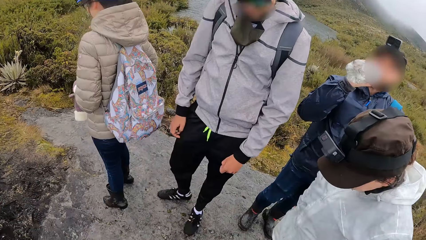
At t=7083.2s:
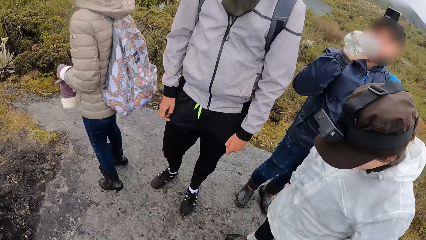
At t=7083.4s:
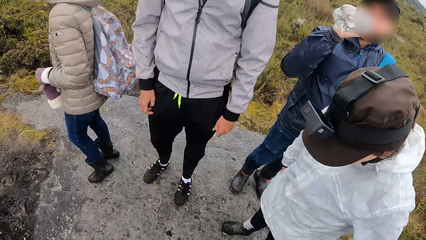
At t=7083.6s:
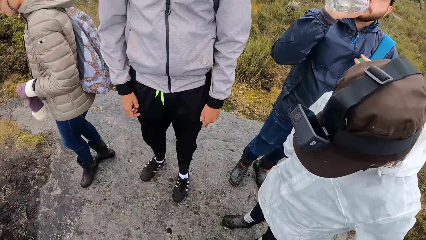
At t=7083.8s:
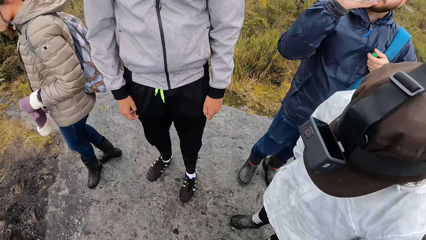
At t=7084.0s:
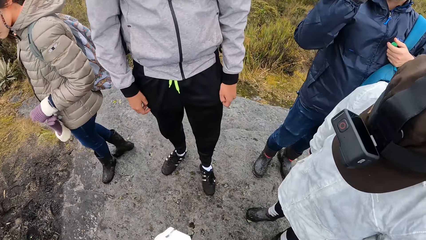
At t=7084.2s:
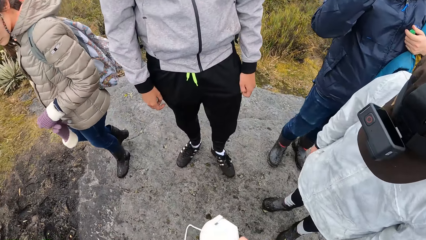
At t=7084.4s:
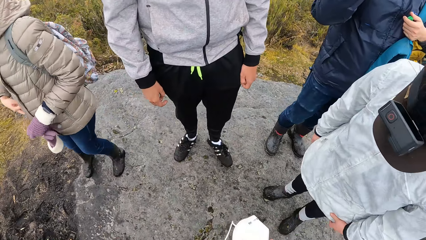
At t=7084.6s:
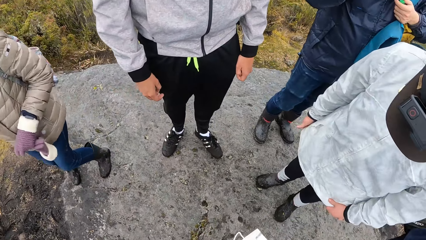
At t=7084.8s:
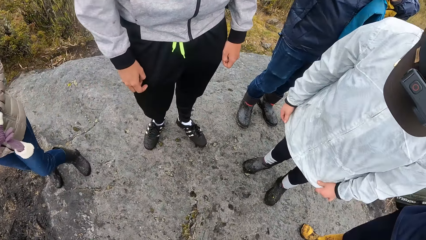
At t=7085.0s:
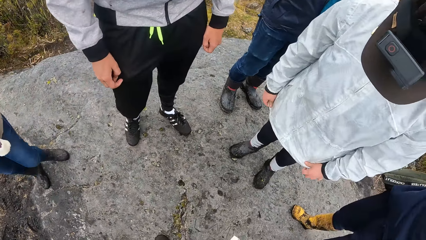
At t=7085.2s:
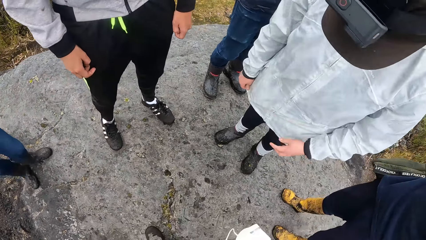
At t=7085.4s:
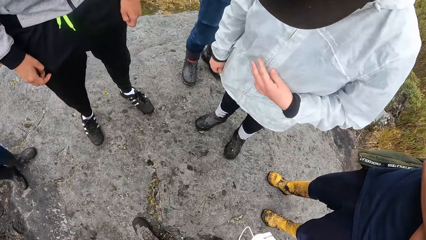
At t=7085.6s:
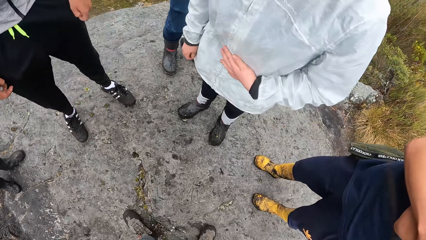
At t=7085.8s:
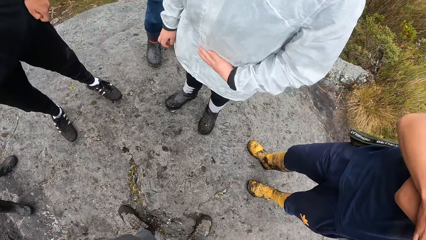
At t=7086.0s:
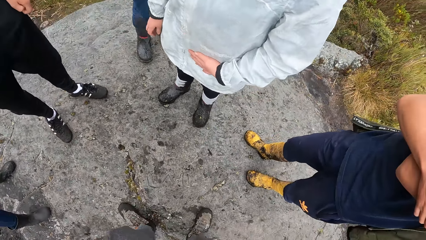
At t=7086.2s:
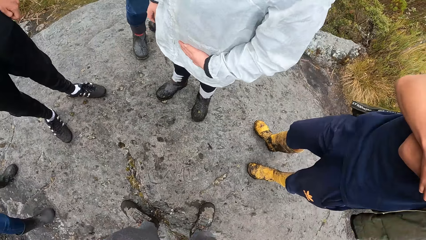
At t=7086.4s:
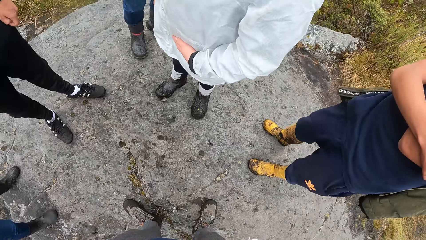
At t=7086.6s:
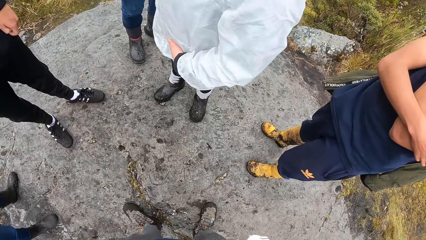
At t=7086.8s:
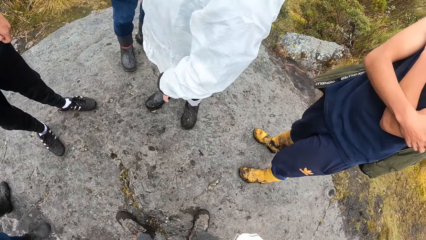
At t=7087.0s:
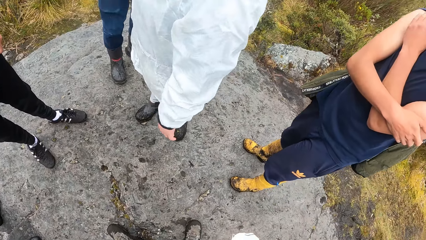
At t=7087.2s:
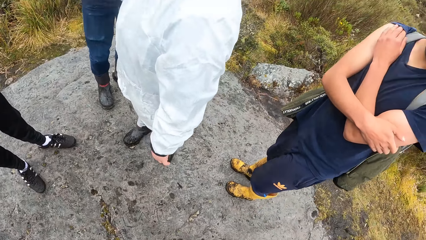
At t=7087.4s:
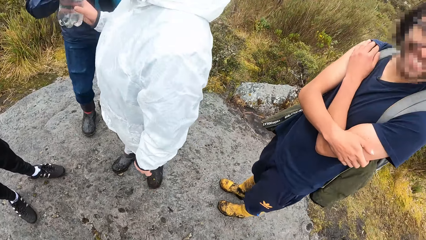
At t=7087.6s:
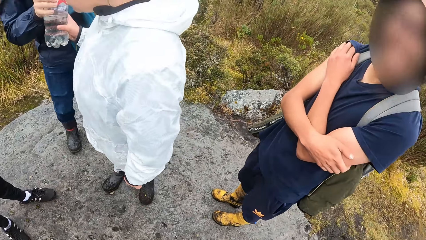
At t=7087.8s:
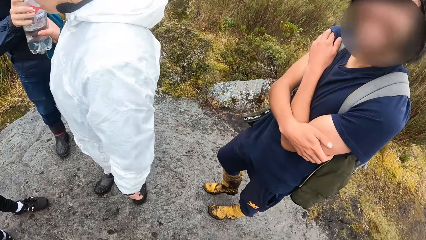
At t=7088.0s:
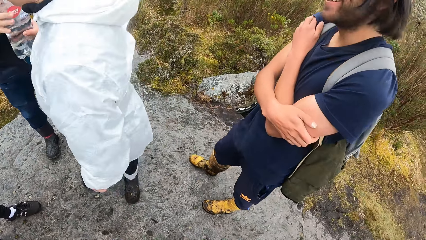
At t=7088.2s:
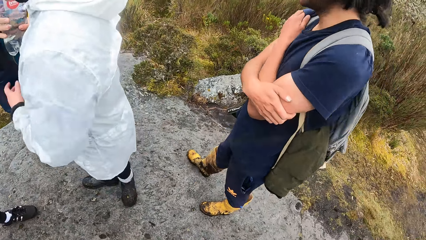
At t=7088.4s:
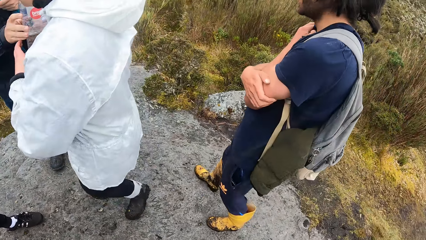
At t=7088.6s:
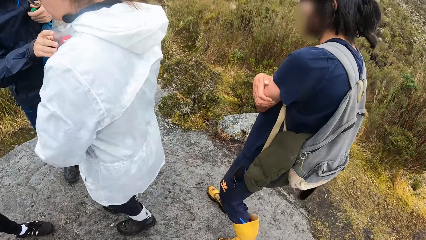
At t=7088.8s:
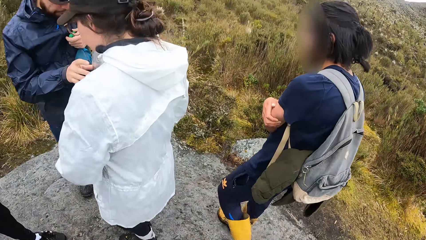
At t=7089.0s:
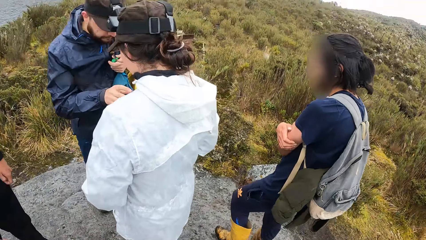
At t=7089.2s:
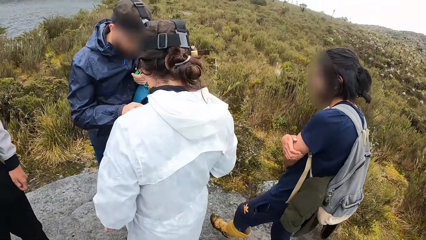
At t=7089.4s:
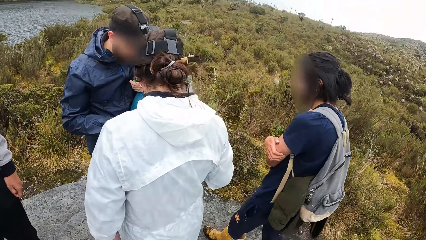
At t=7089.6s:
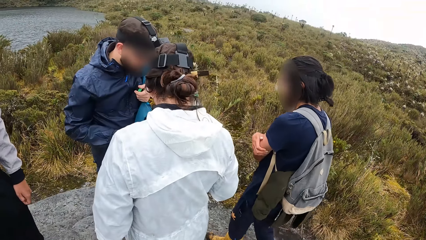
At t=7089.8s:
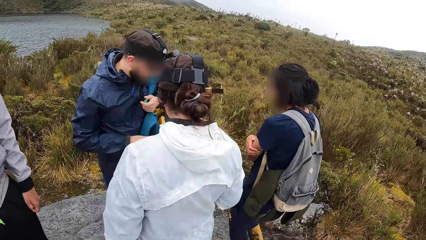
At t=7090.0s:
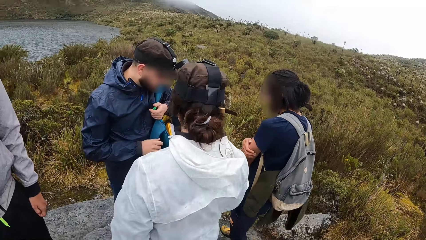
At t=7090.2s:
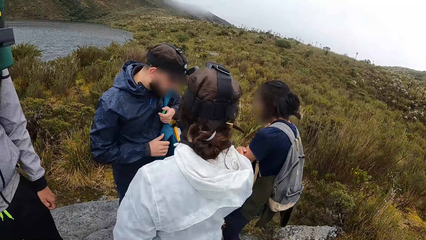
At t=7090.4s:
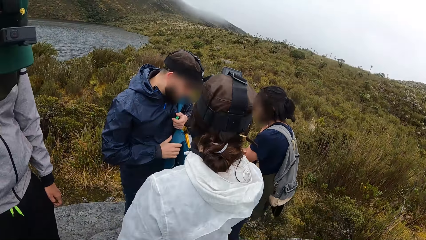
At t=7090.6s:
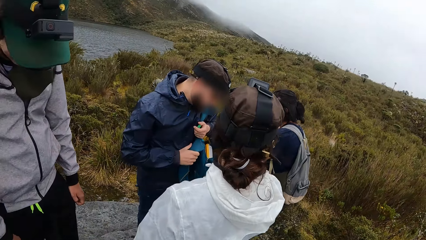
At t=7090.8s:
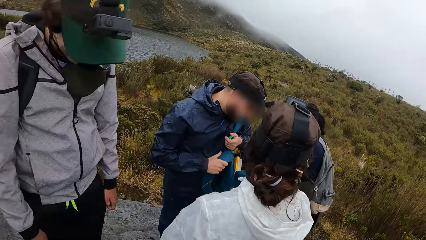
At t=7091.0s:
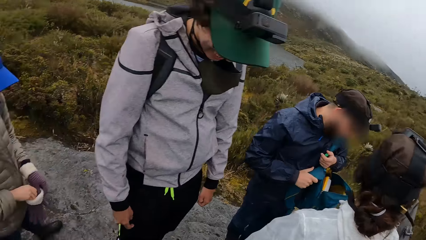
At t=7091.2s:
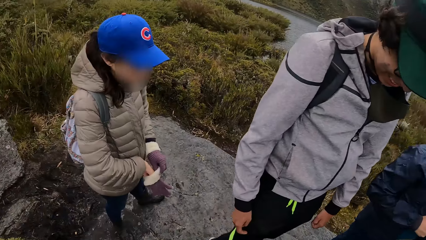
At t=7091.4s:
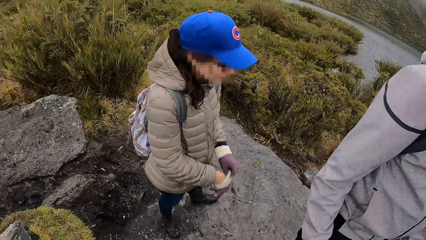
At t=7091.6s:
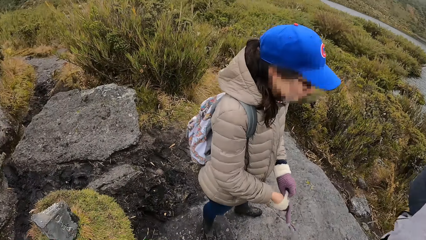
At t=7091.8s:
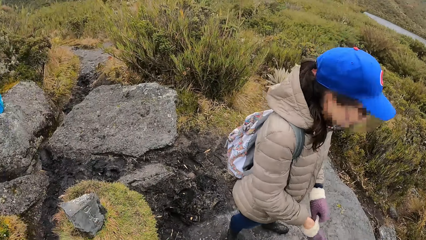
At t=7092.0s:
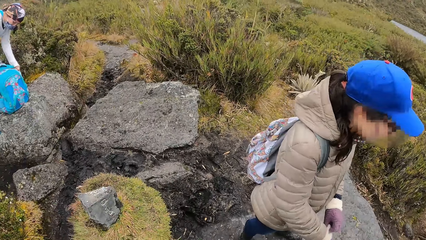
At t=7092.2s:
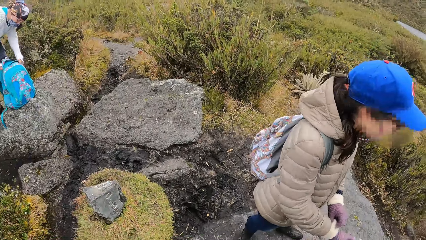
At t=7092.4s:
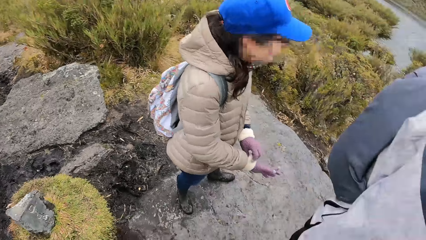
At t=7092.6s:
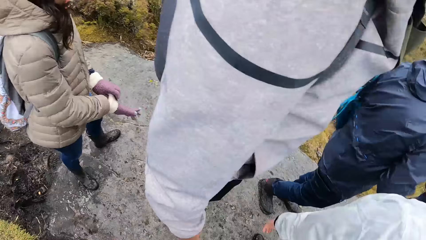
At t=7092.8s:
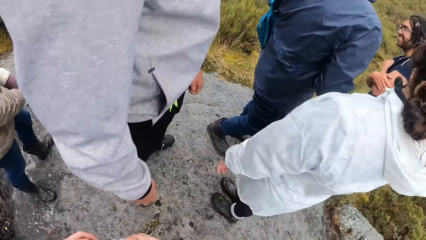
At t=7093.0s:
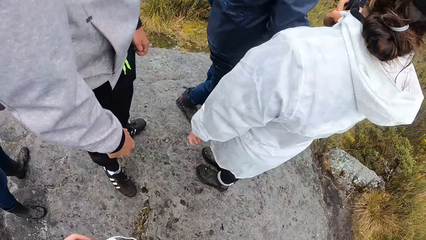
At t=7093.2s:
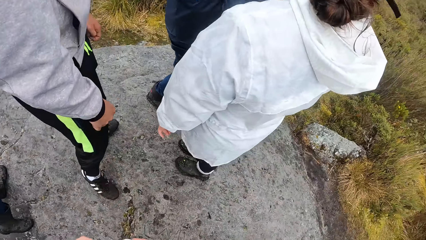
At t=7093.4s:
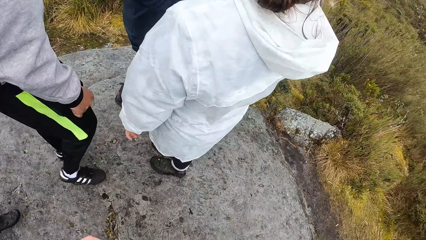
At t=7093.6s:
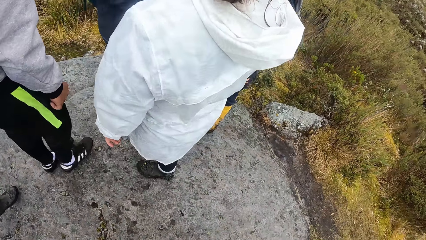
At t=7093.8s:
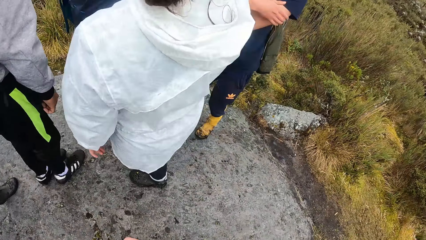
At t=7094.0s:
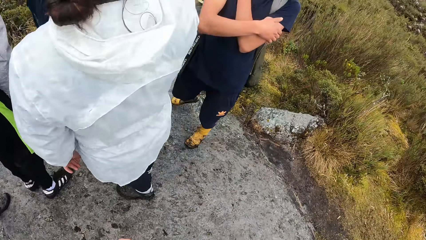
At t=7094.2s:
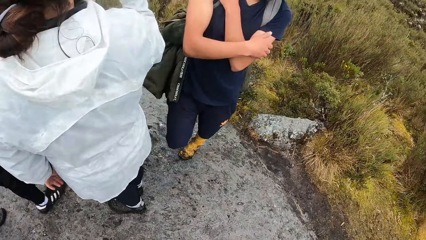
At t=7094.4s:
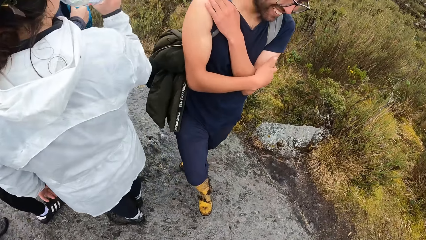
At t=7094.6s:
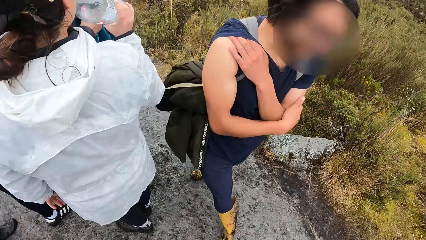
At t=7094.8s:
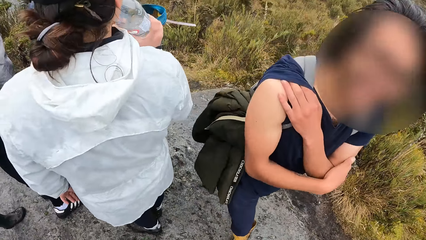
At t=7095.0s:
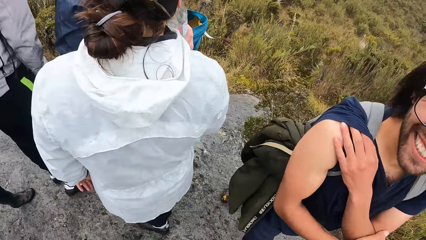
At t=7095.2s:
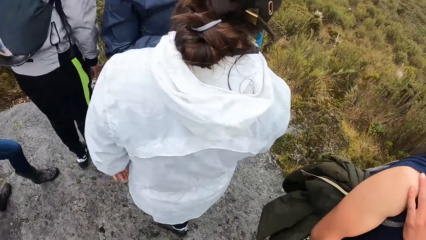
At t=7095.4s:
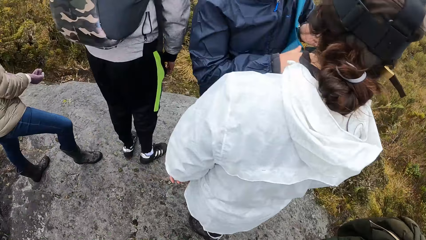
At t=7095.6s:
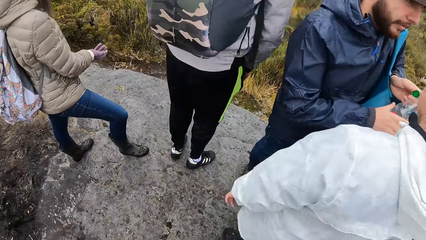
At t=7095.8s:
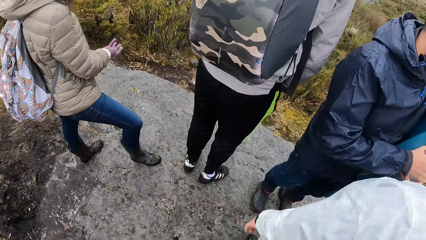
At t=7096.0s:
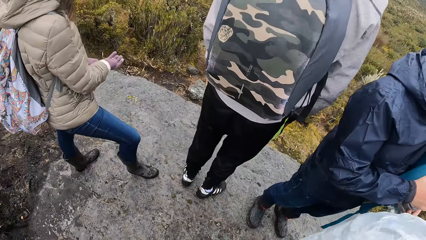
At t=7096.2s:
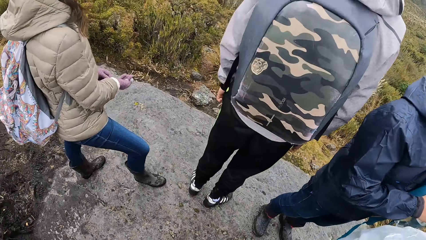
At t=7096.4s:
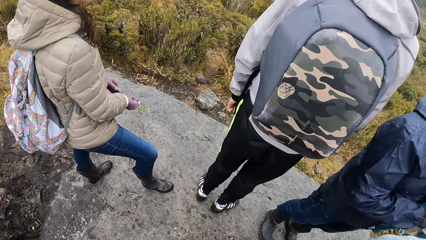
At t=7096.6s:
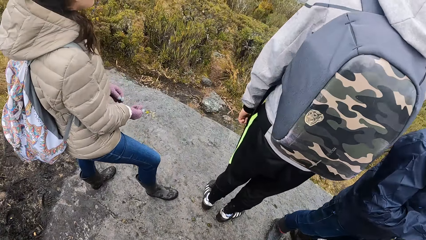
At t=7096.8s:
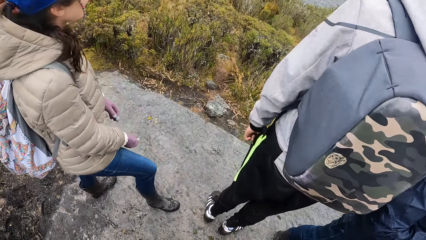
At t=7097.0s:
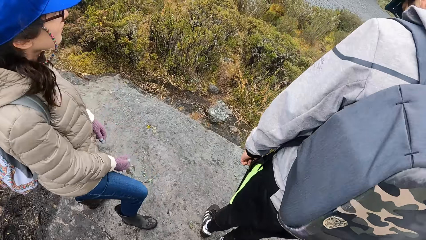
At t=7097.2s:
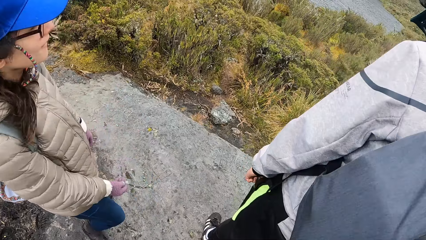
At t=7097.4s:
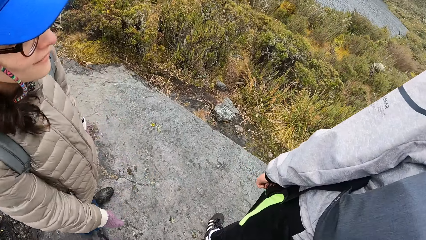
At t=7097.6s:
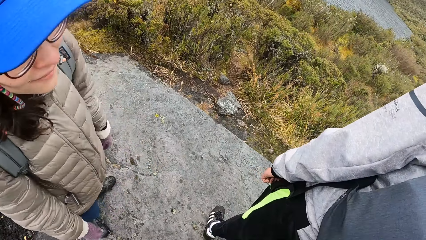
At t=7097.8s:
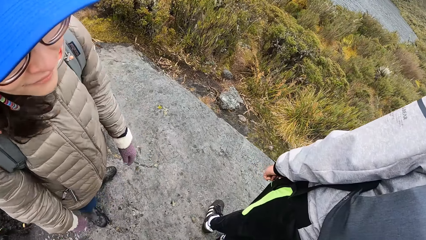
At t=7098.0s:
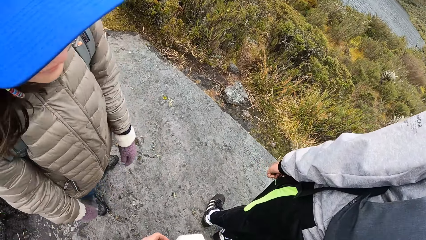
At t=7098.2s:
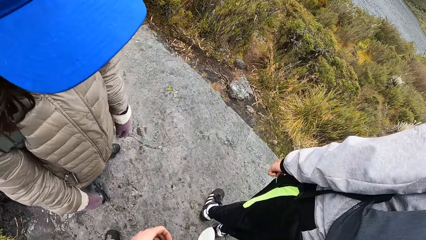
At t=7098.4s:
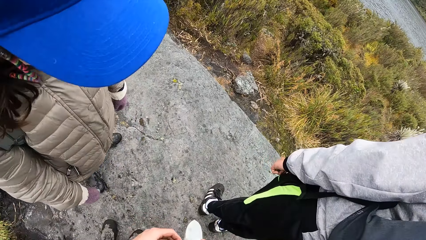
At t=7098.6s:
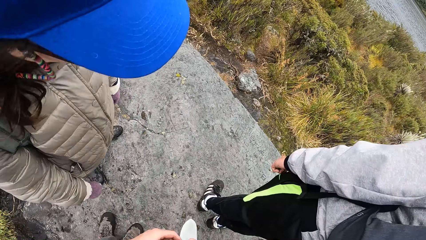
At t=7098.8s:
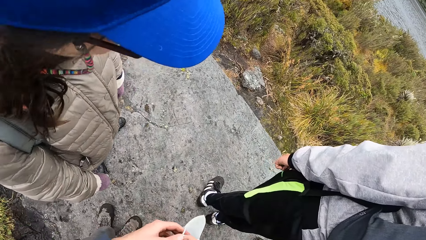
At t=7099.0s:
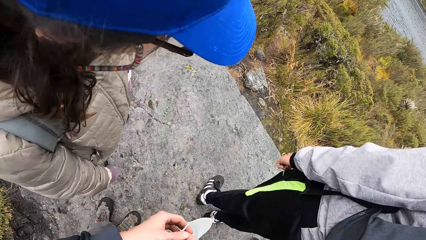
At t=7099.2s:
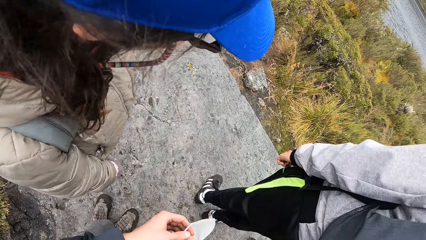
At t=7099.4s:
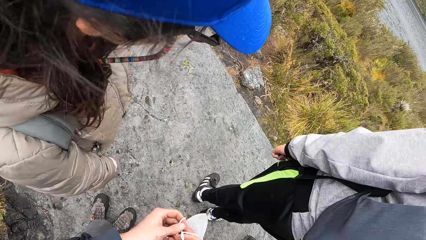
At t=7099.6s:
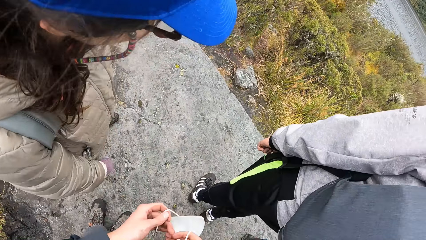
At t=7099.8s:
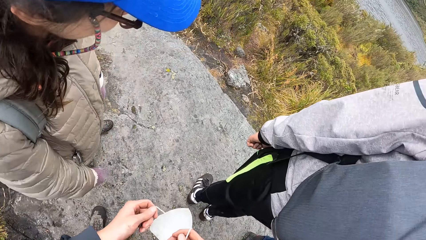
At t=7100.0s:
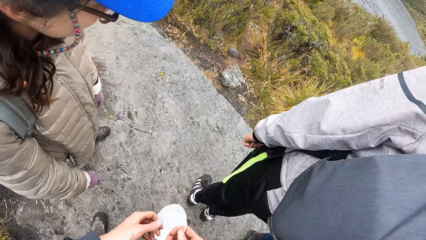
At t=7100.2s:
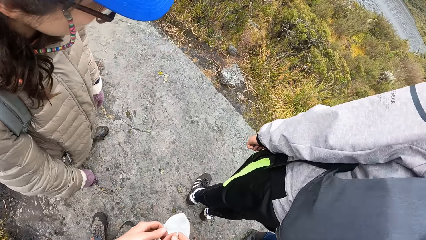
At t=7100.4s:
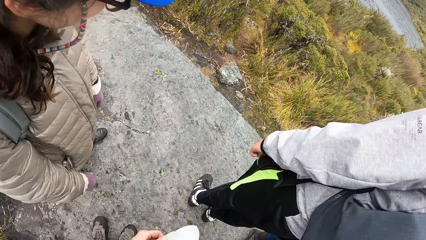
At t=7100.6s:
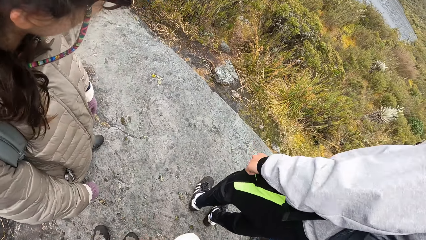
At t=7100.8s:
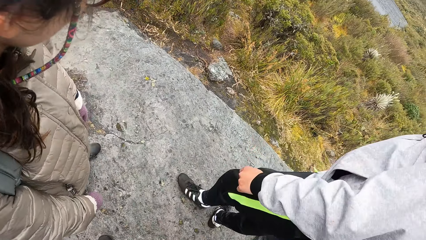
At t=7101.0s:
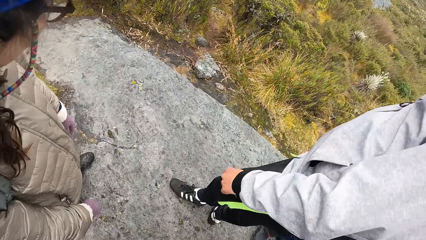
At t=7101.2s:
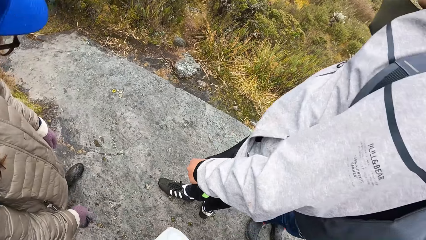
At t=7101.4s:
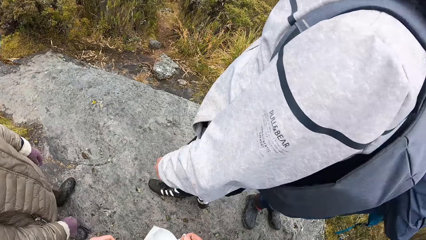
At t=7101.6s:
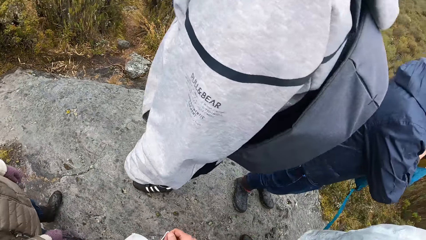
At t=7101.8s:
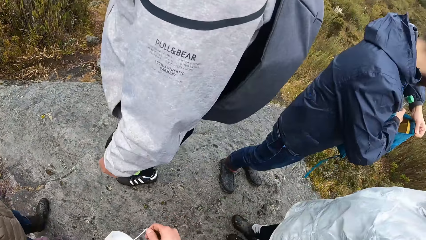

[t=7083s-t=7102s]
The camera wearer looks on the ground. They converse with a man. They look around the vegetation. The woman puts her right hand into a glove. Another woman drinks water from a bottle in her right hand. The camera wearer converses with a woman. They hold a face mask with both hands. They look on the ground.
